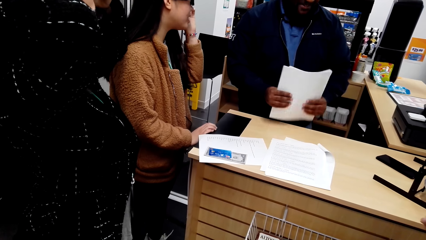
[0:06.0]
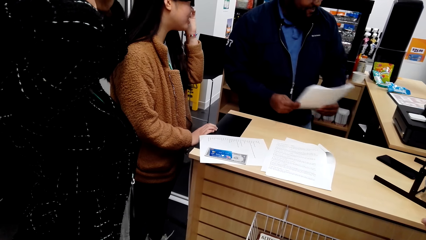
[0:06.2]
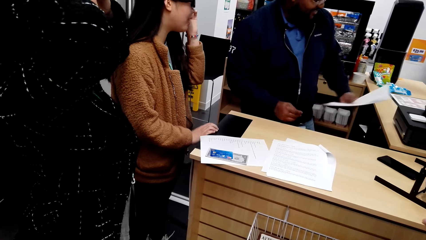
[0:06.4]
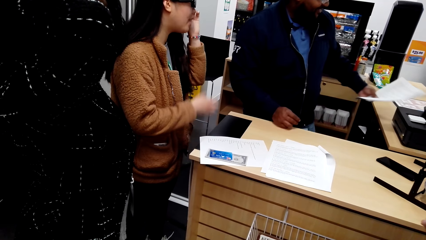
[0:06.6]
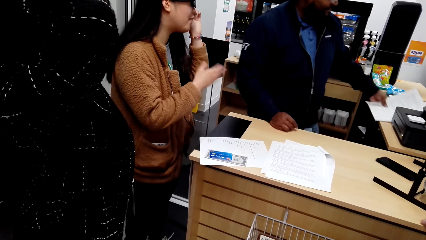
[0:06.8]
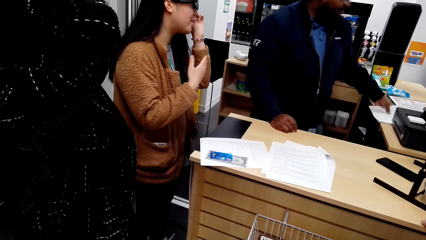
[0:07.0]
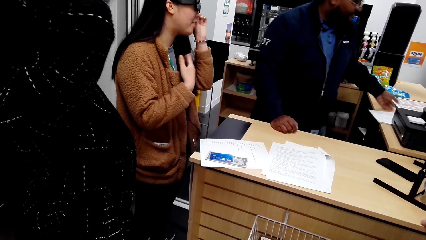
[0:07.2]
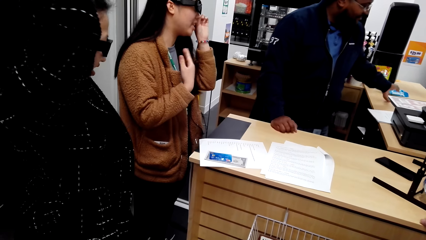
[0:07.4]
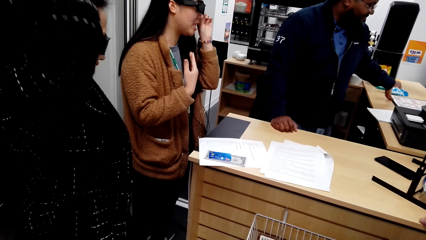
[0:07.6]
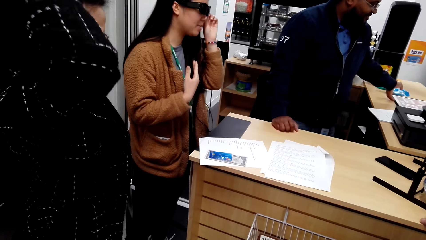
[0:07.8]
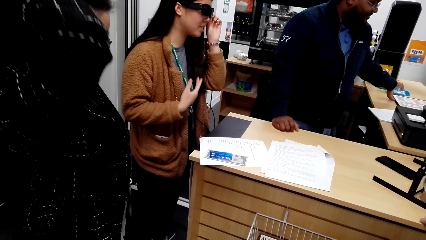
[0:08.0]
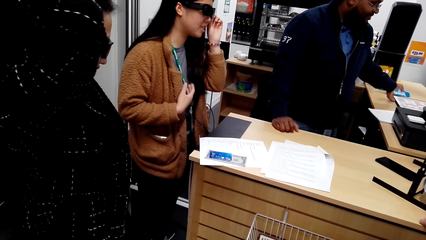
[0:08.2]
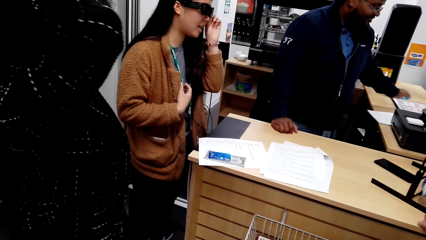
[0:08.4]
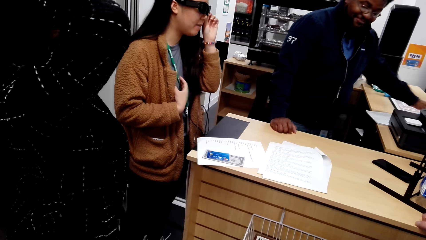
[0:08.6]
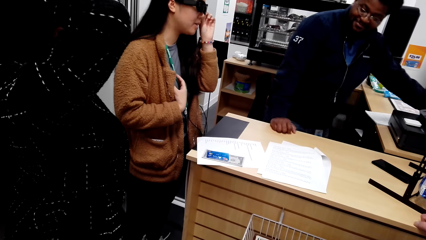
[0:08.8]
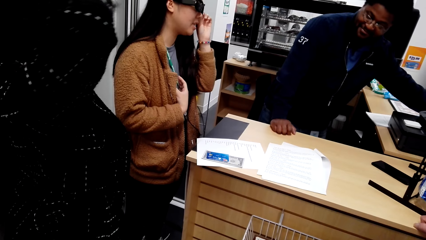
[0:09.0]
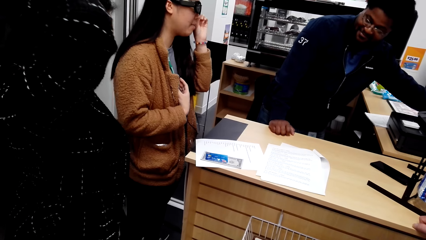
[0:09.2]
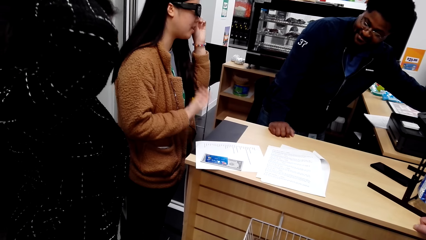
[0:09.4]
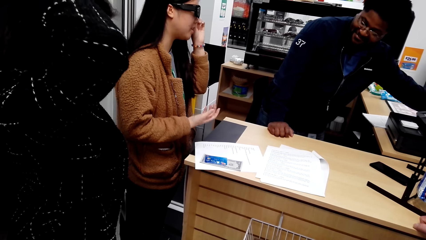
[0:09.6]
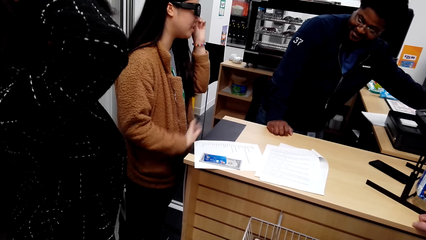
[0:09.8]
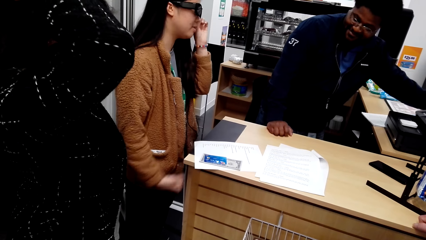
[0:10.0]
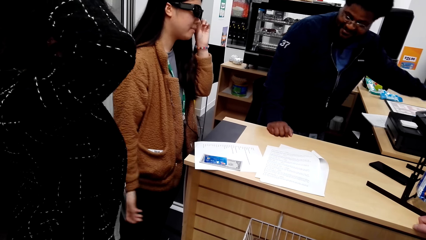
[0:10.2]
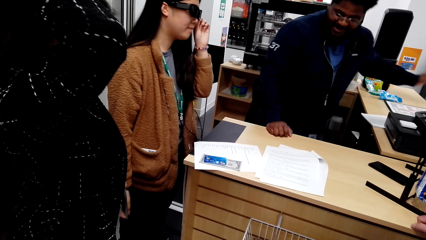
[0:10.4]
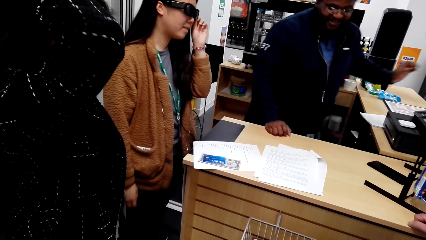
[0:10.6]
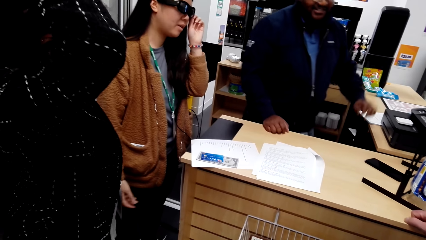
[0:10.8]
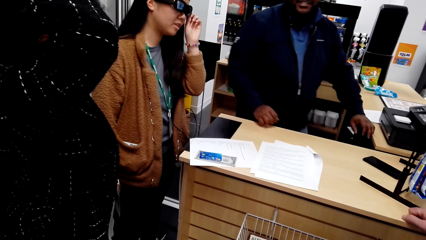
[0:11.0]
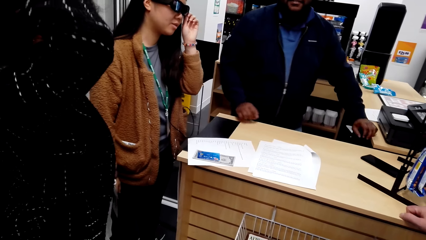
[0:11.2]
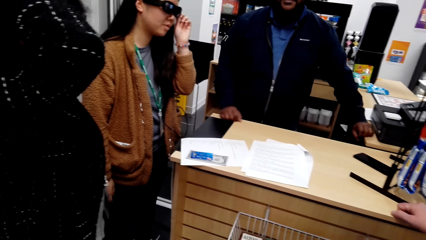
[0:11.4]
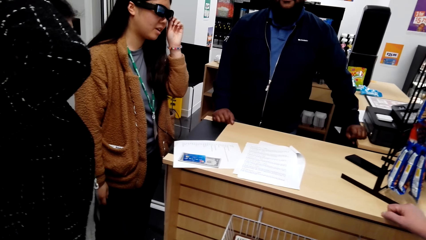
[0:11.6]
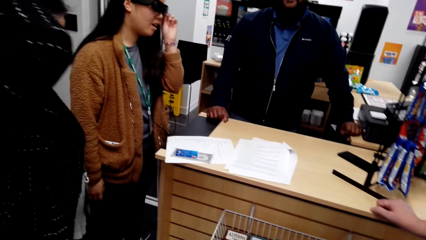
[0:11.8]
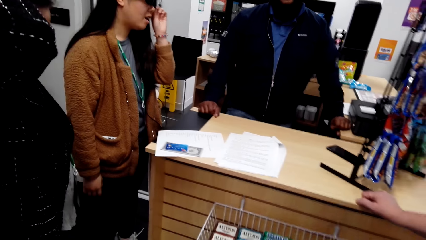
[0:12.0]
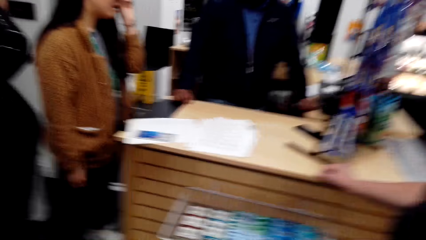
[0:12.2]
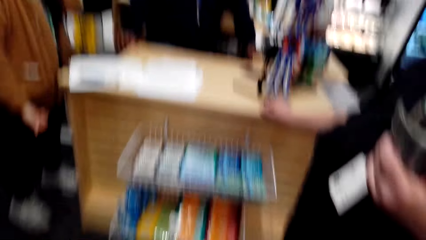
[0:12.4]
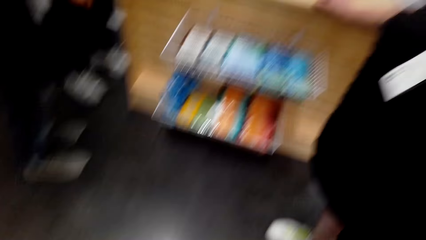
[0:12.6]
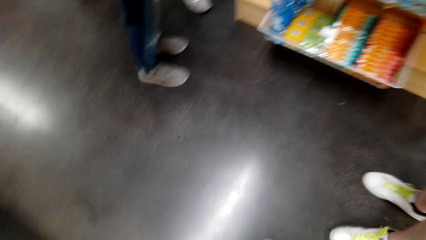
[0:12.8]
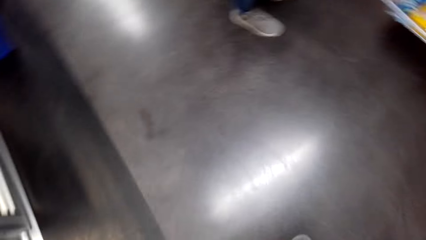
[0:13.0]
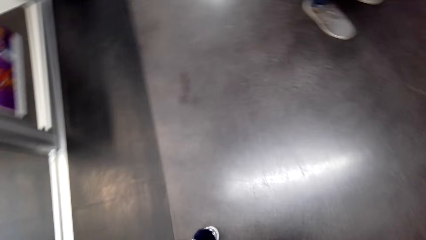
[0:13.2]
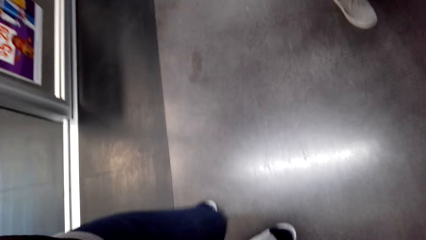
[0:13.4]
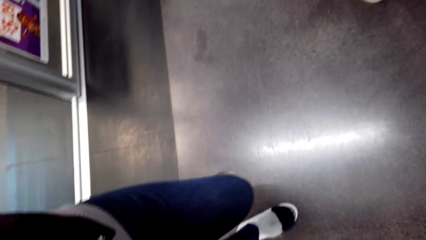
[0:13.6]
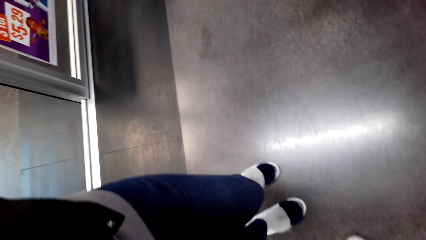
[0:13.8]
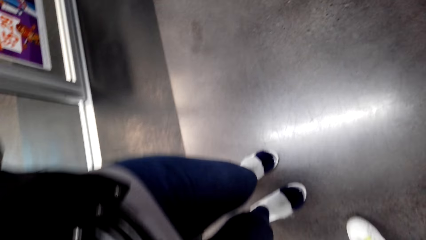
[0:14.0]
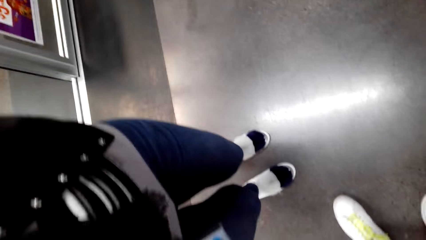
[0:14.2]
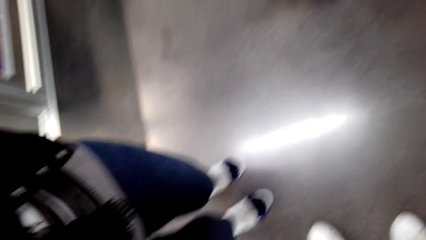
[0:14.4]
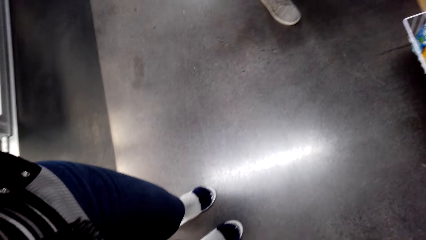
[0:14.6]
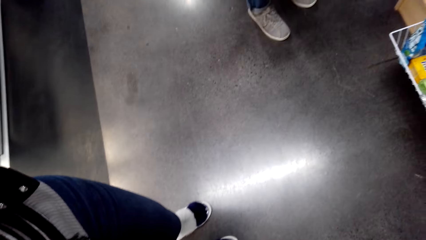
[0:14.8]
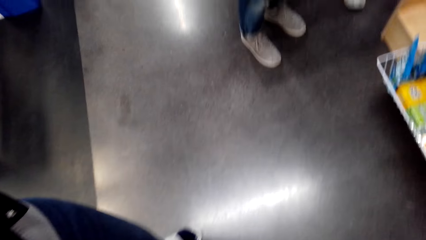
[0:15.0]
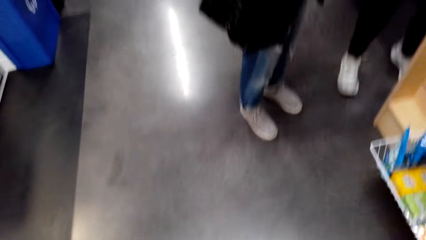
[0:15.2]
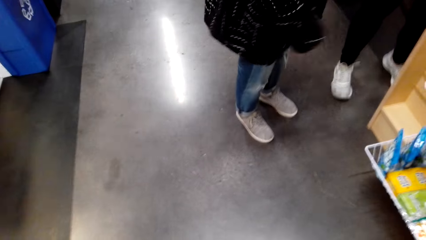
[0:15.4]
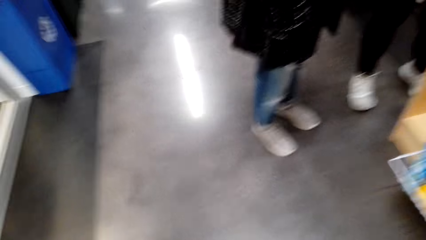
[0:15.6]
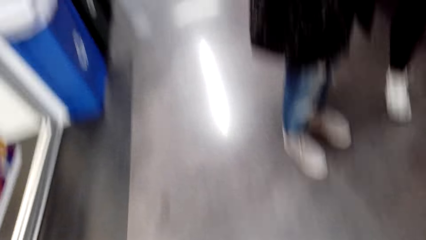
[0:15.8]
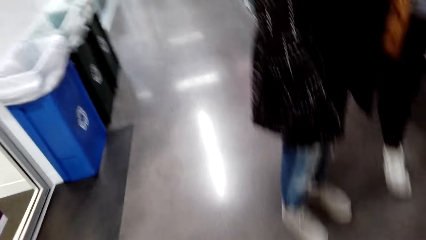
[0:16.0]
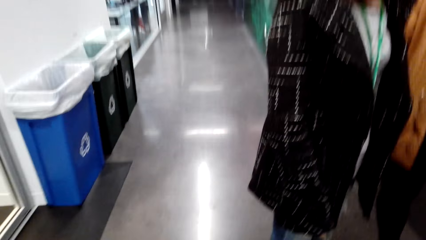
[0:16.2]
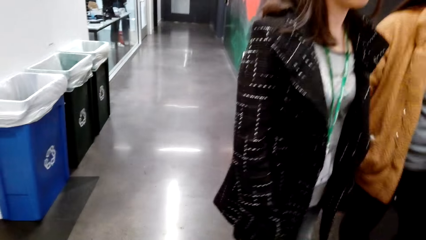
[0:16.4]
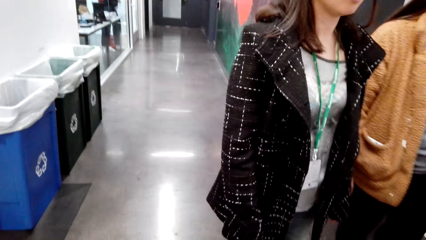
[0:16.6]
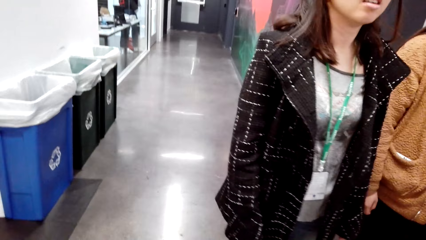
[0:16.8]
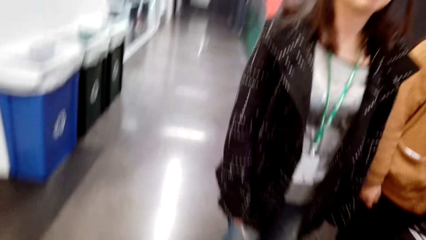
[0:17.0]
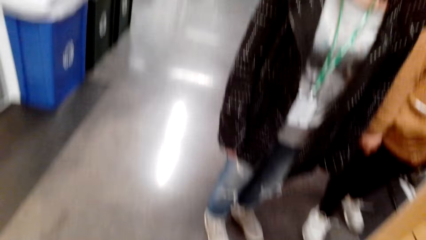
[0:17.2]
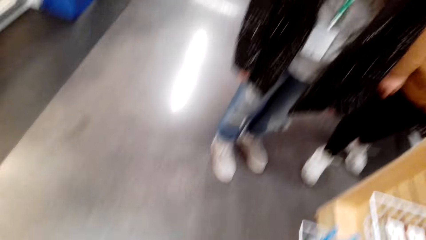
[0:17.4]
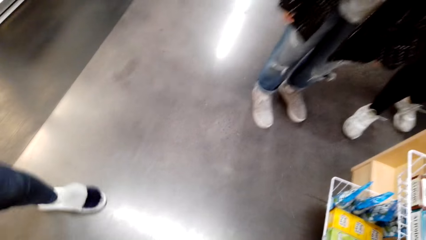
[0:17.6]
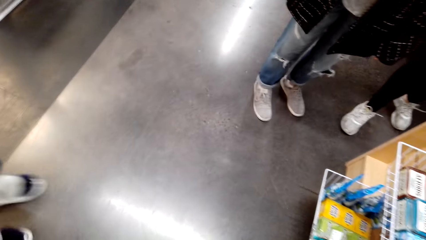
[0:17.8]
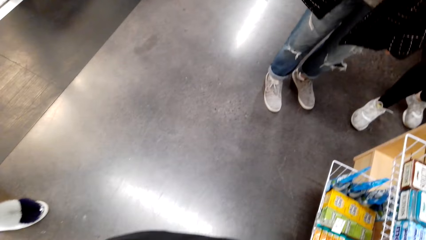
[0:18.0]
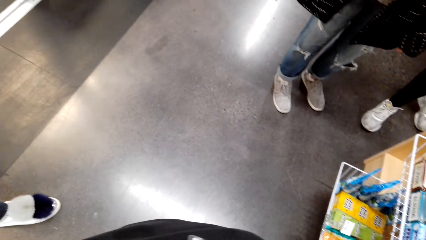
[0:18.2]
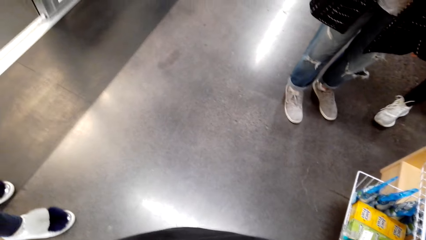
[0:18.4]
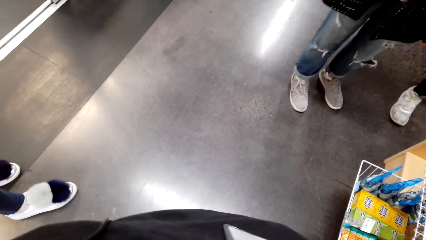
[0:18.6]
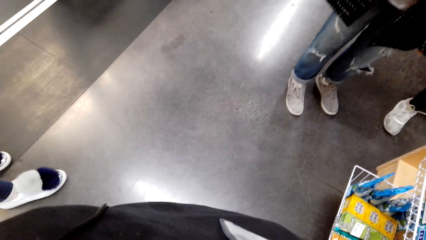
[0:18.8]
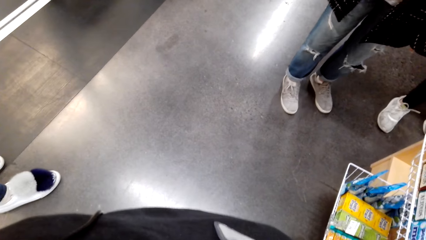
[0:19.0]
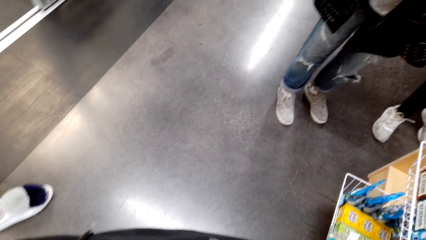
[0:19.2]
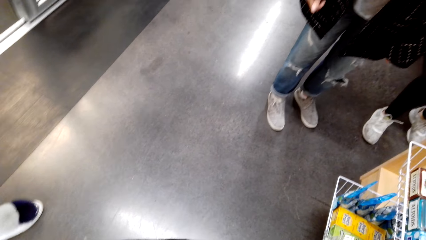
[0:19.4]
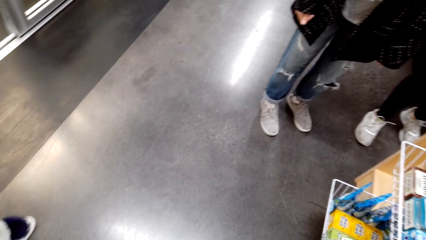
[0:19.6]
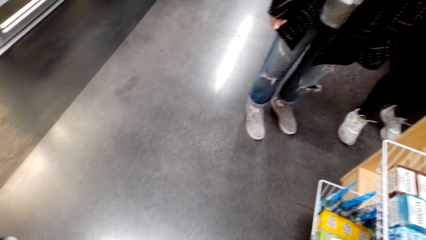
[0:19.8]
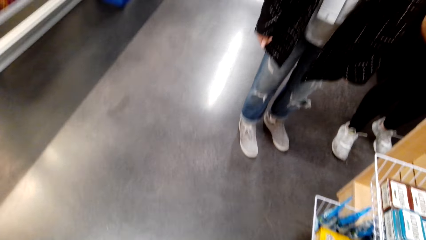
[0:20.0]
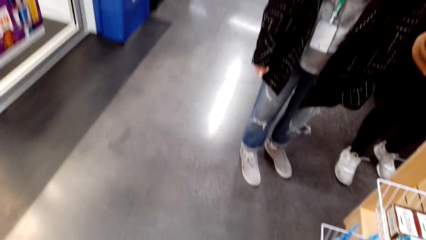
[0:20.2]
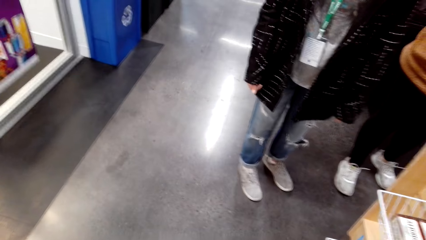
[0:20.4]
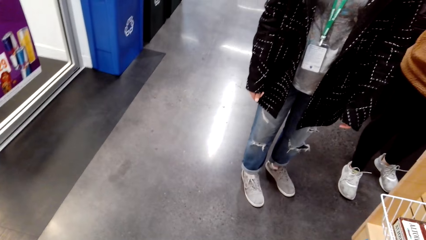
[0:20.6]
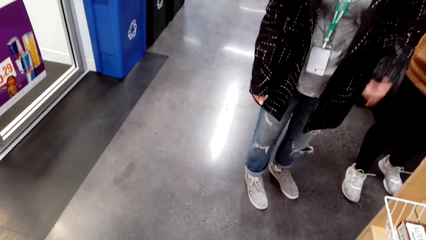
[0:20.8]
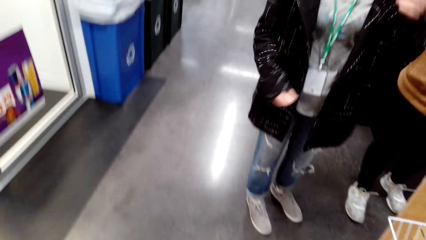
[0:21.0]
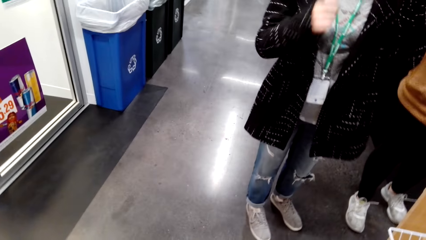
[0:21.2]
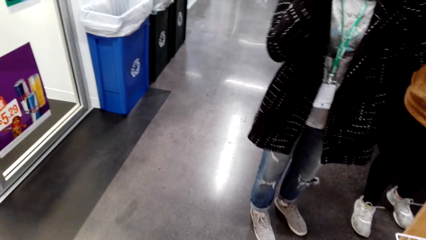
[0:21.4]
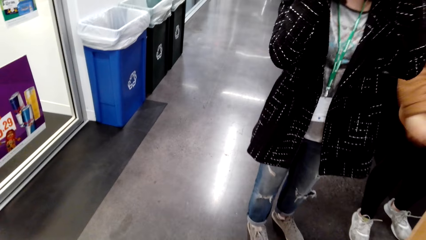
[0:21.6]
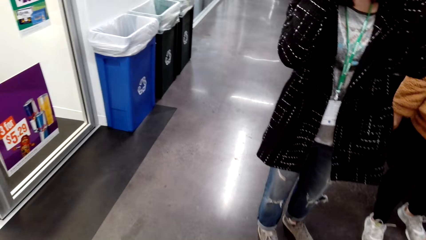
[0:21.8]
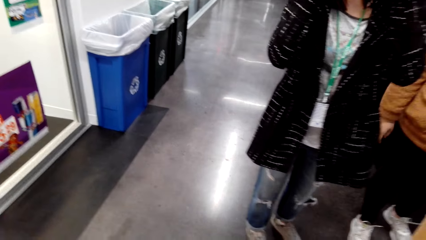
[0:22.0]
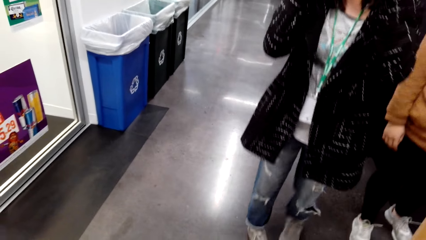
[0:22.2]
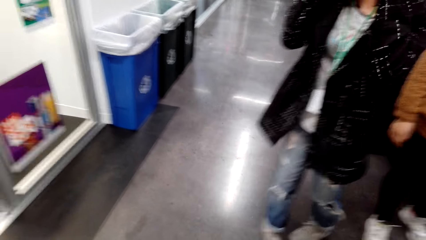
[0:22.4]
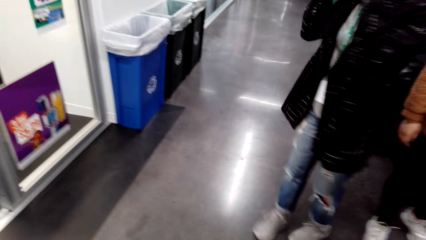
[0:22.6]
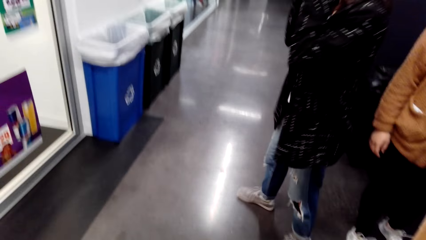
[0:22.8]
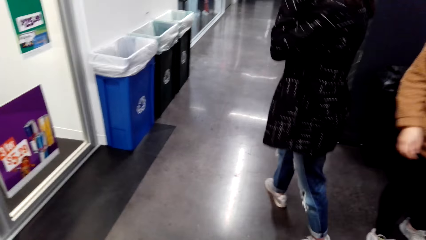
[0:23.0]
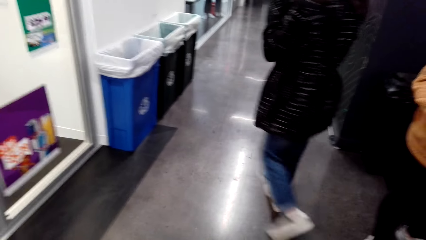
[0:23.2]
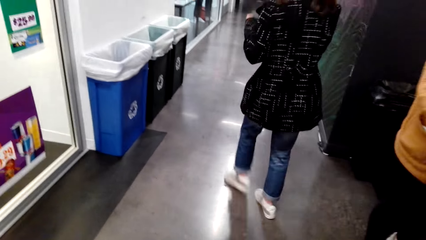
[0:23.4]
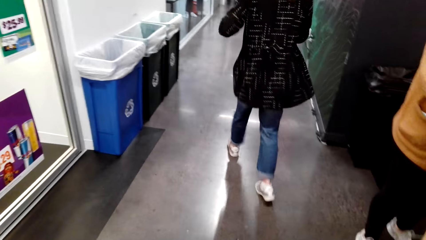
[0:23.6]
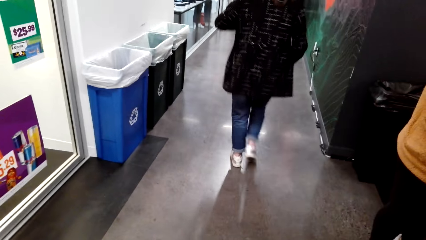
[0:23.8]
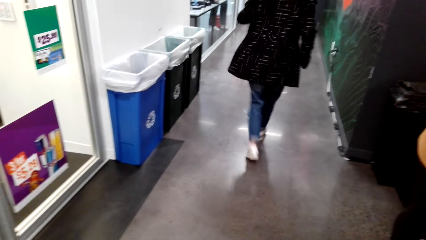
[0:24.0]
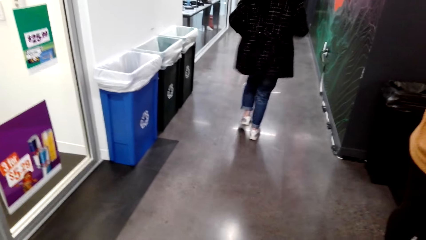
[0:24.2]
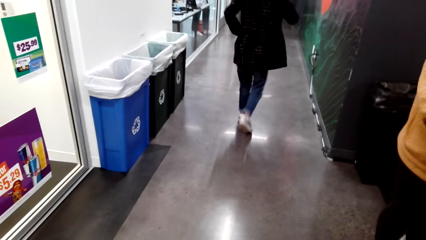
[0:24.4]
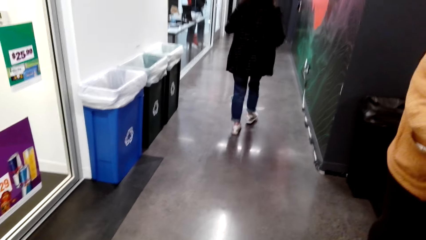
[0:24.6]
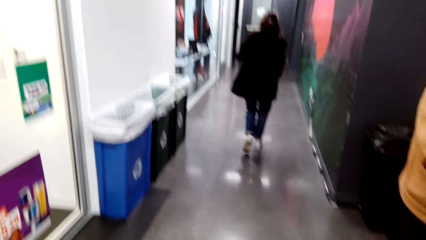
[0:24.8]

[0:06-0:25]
A man puts the paper aside. A woman converses with the man. The man holds the table. The woman touches the specs. The camera wearer looks down. They stand in the corridor. They look around. Another man steps aside. Another woman holds the specs. The other woman walks around.
